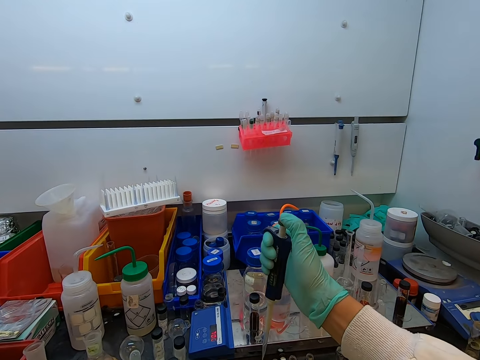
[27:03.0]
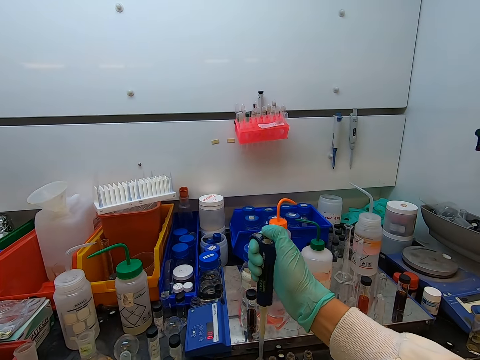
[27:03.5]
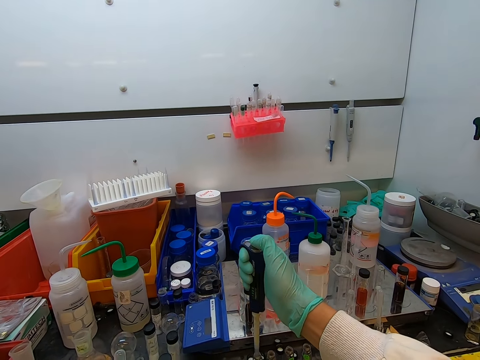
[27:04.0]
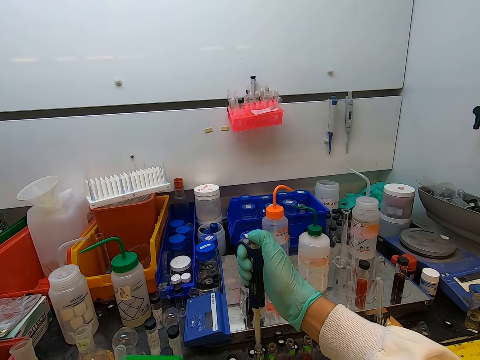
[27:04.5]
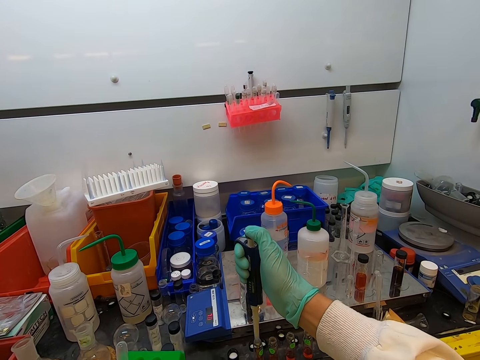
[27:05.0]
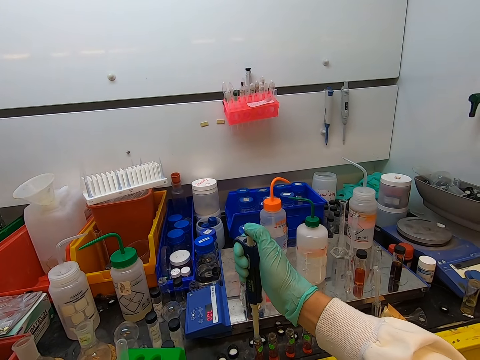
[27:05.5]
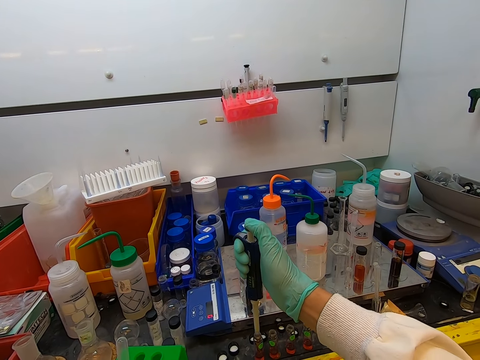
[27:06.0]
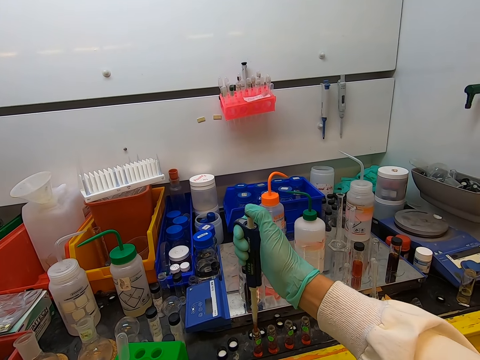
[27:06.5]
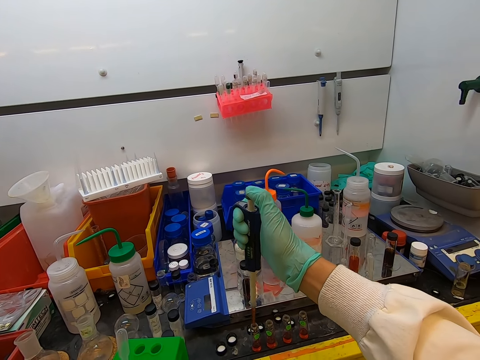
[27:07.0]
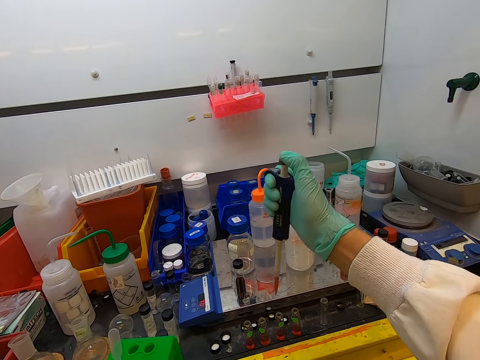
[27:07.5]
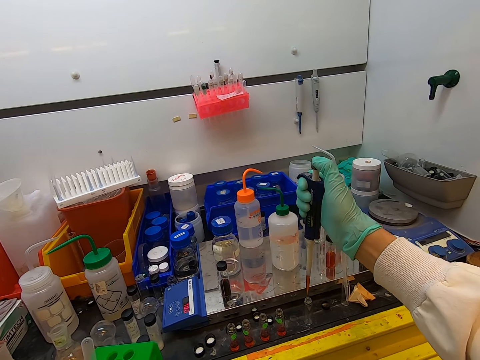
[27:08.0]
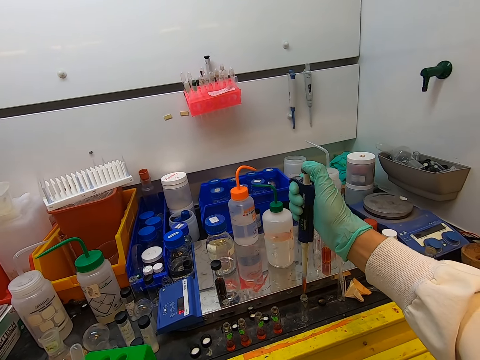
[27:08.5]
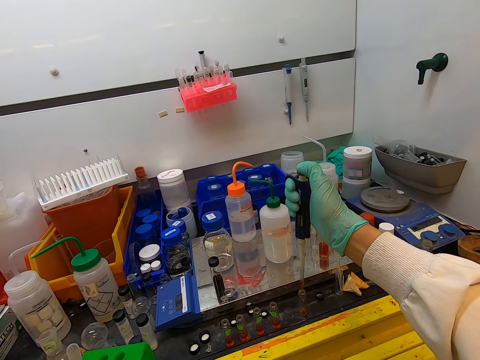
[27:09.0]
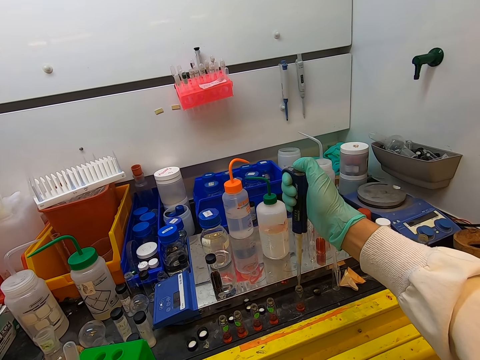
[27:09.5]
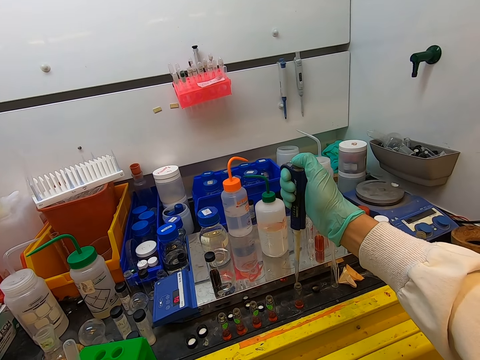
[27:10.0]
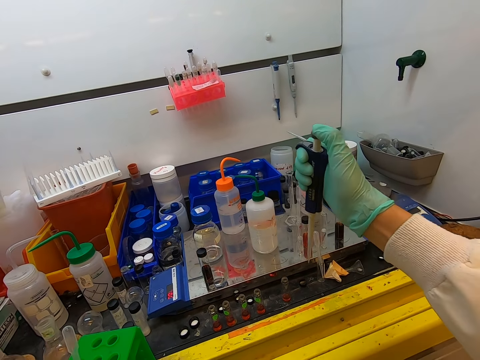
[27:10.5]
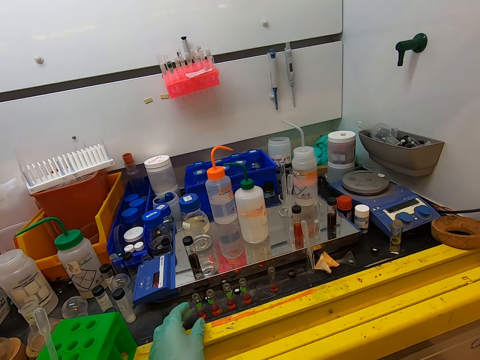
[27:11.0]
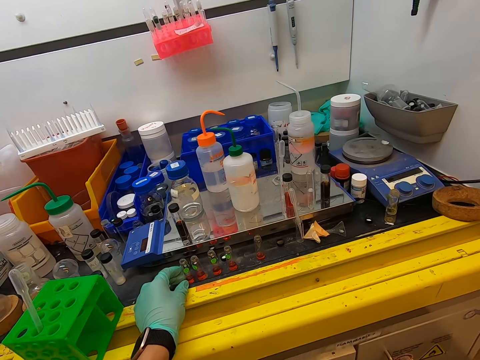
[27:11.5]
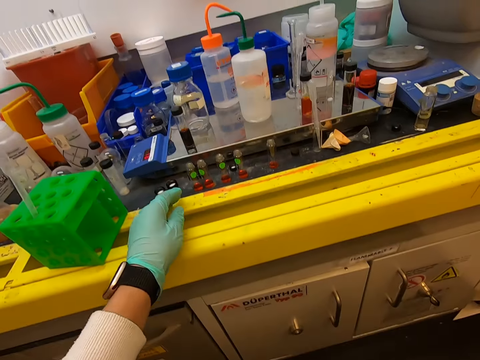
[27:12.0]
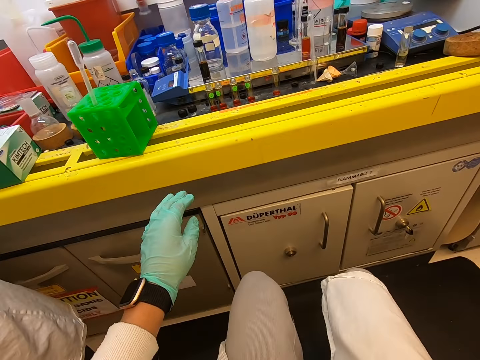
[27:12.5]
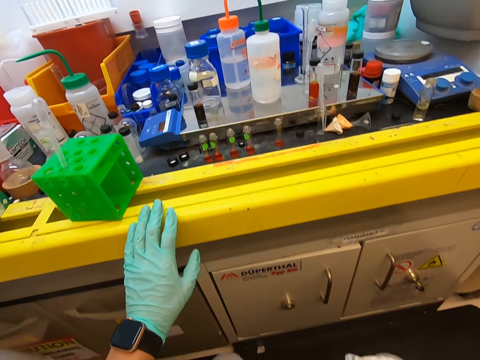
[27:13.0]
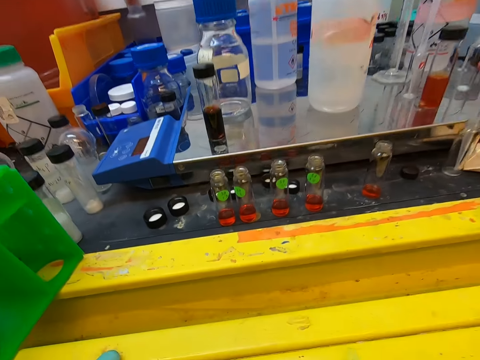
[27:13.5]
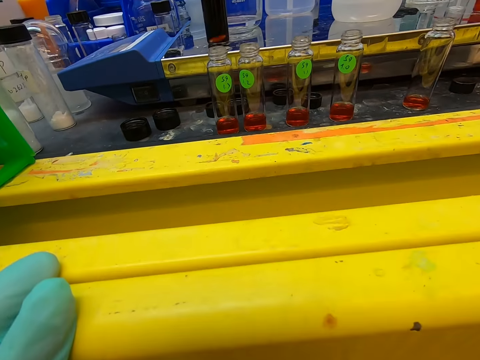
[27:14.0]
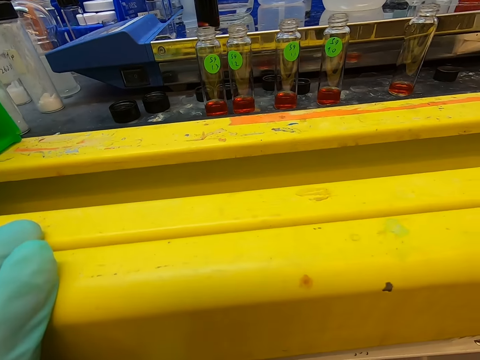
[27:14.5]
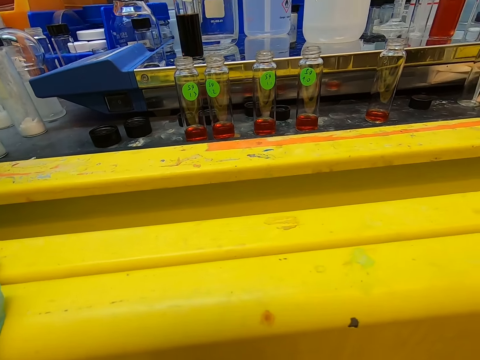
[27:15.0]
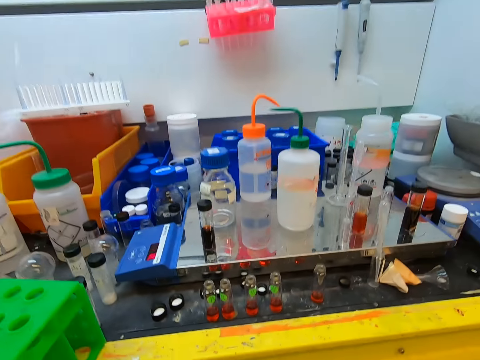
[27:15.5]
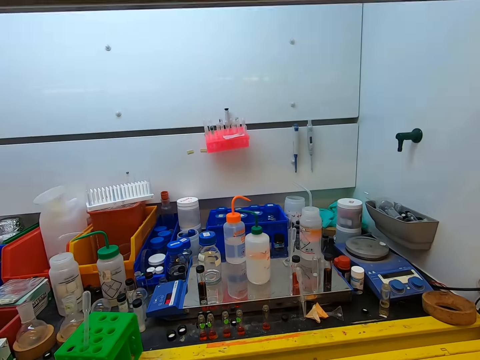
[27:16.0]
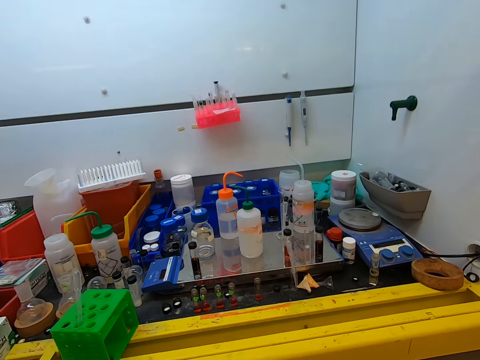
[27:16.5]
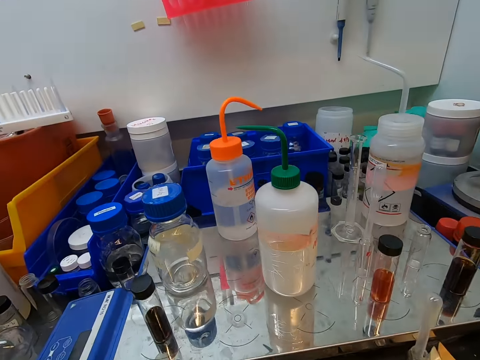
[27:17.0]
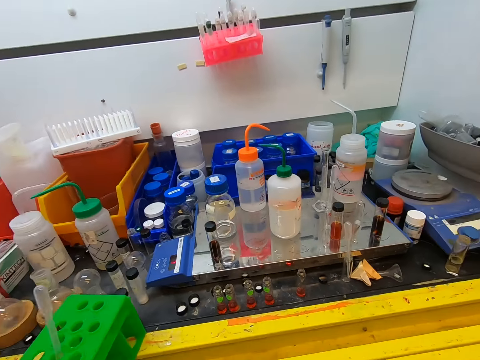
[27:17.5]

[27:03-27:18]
The camera wearer squeezes the liquid in the test tube with a graduated pipette. They pick the liquid with a syringe inside the test tube. They put something on the test tube. They stare at the equipment. They stare in the laboratory.

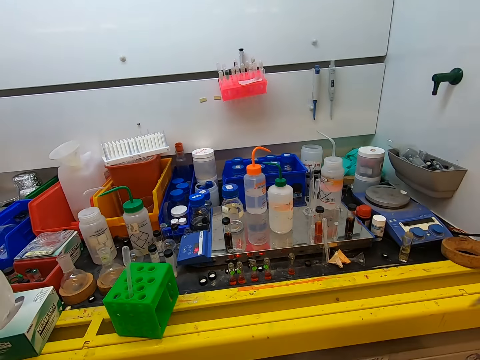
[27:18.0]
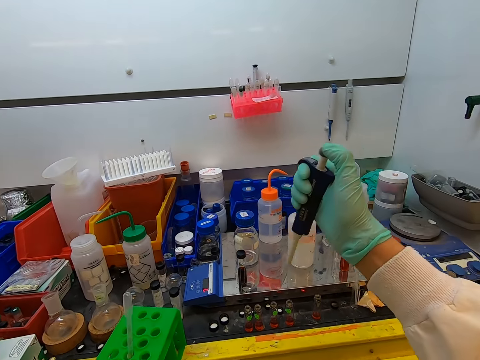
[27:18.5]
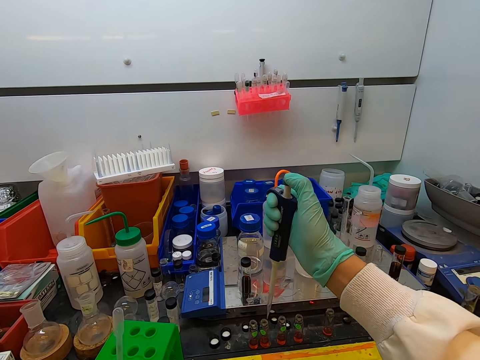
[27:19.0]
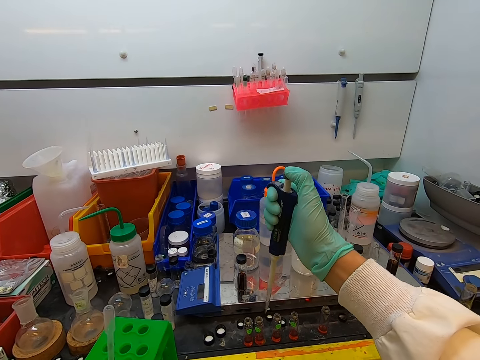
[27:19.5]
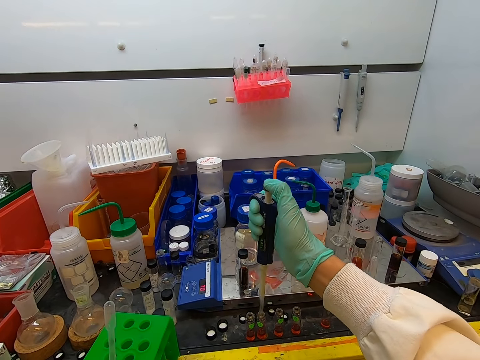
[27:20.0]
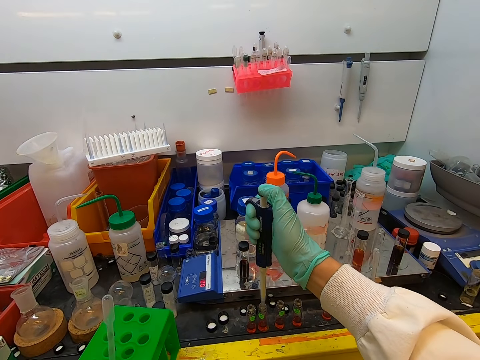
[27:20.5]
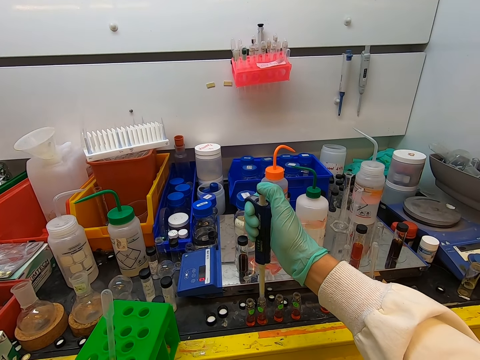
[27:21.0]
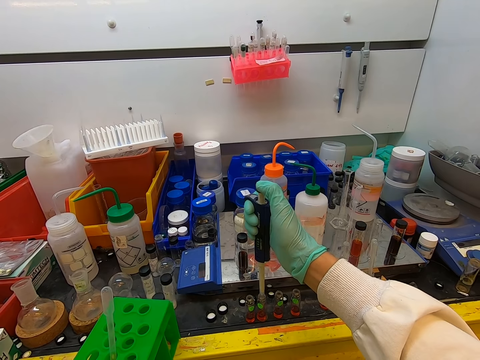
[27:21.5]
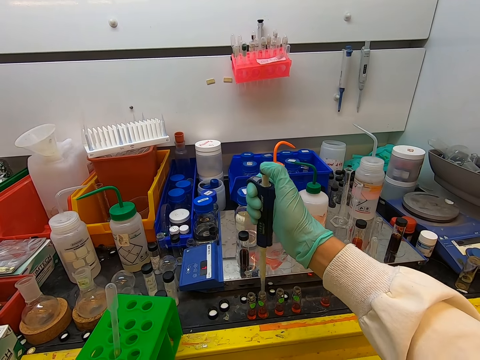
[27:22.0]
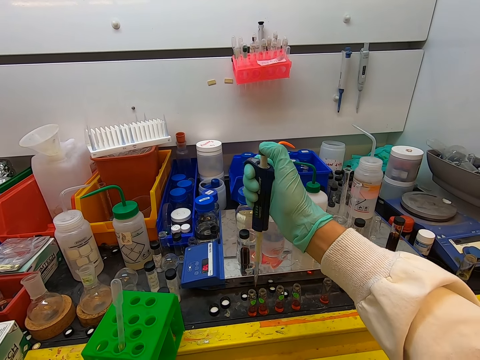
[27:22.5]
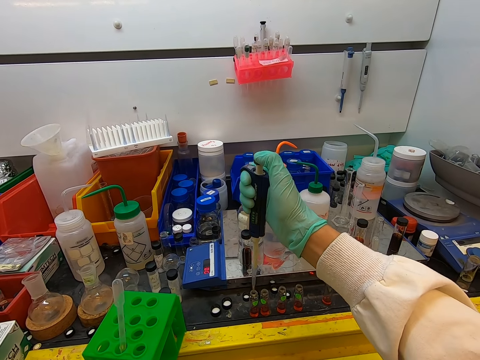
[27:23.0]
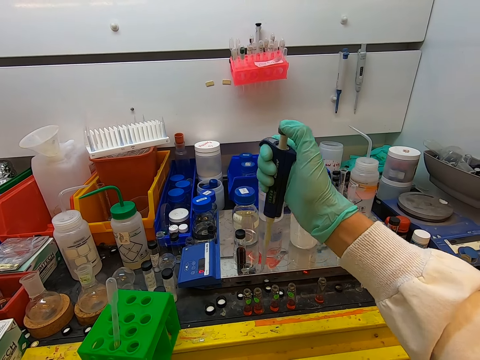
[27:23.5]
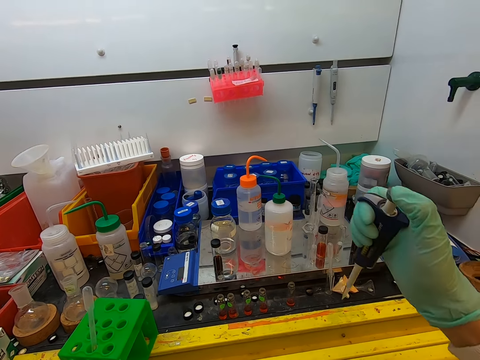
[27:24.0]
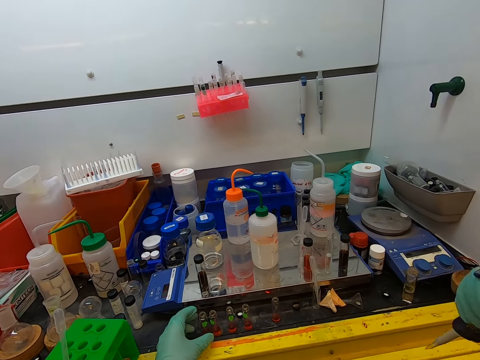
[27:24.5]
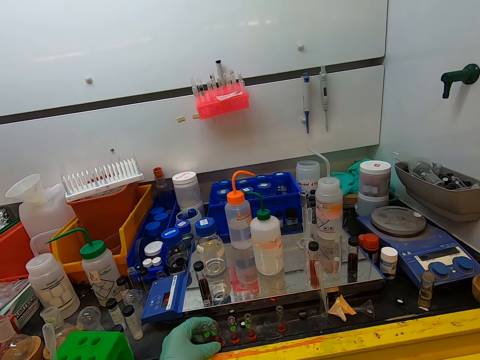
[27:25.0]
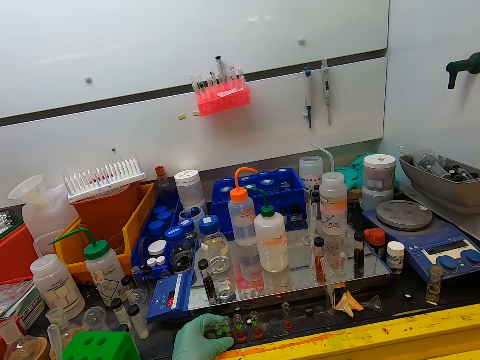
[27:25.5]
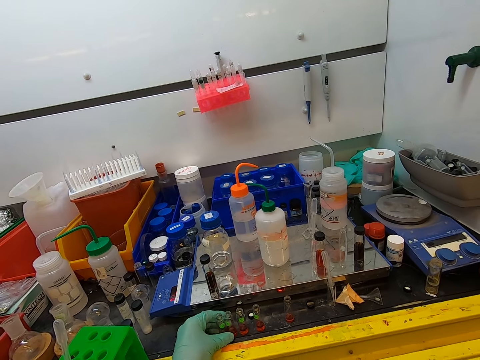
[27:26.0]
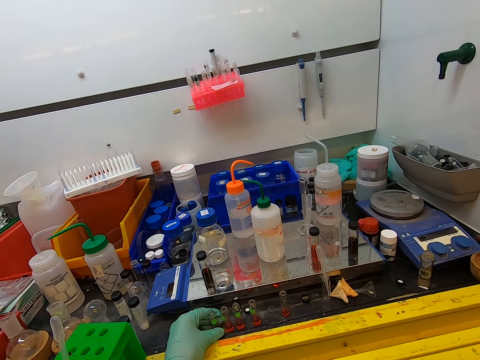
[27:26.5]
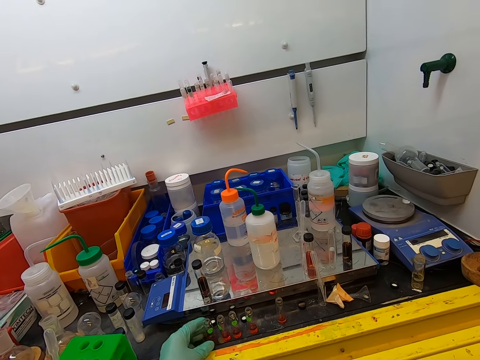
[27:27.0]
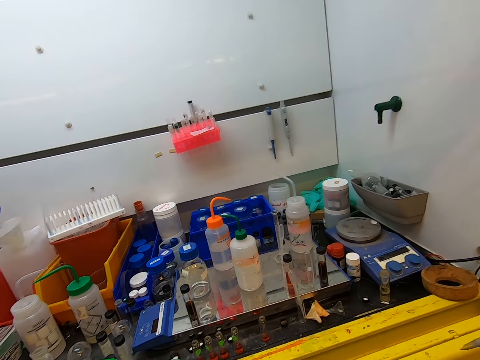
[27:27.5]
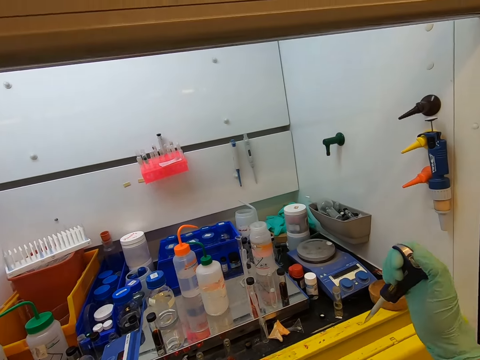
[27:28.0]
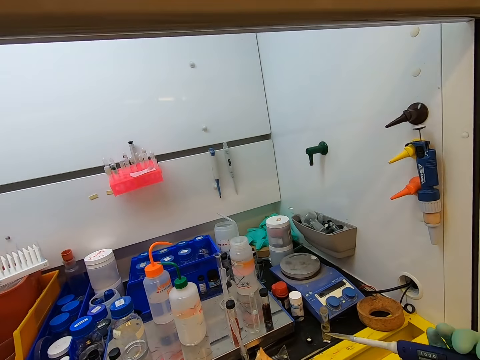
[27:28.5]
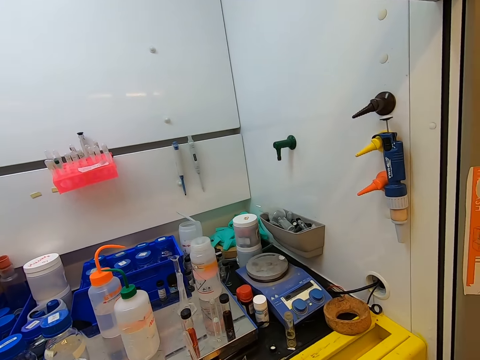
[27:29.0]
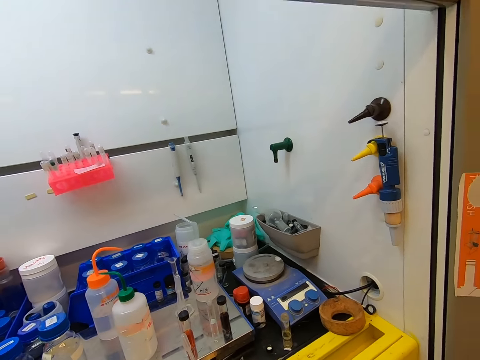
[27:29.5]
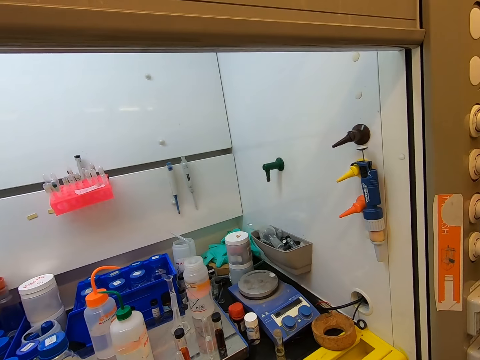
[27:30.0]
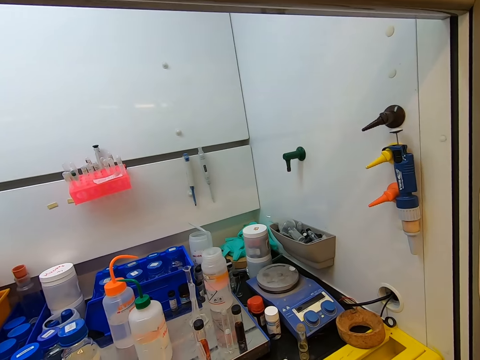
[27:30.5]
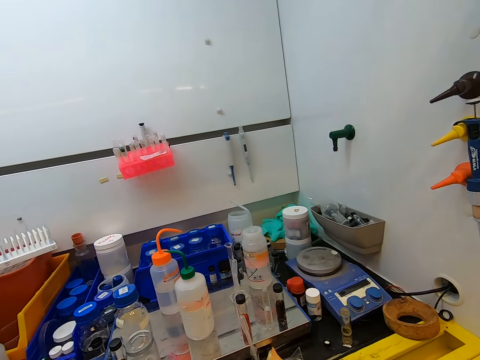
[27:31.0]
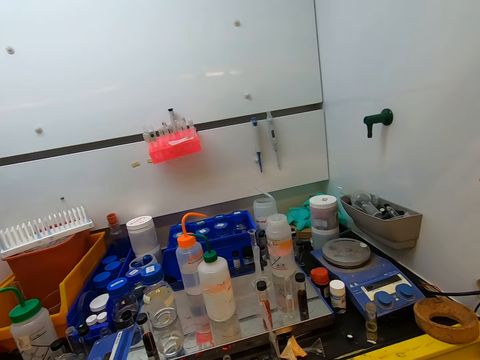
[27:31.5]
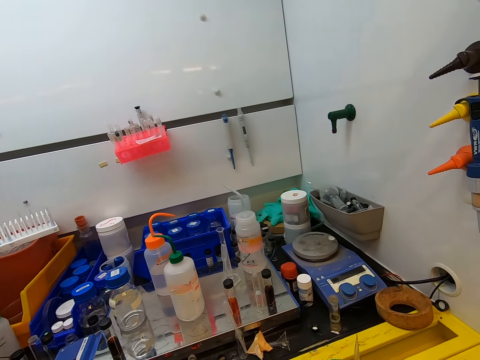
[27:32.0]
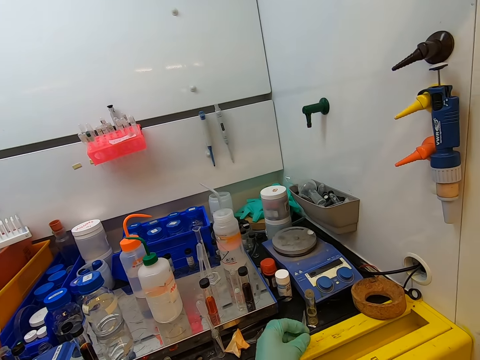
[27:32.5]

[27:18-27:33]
The camera wearer puts something in the bottle with a syringe. They press the syringe on the test tubes. They hold the test tube. They move bottles on the table. They stare in the laboratory.
